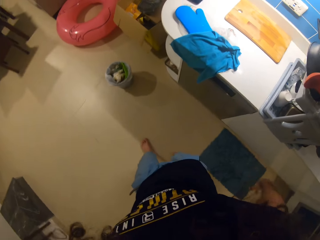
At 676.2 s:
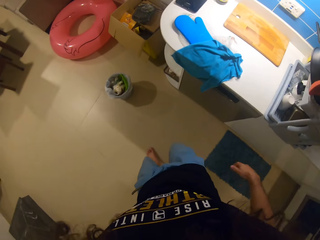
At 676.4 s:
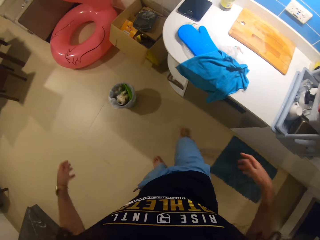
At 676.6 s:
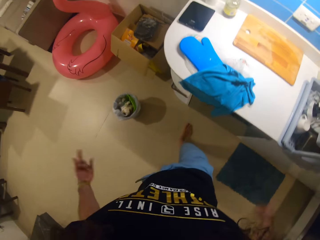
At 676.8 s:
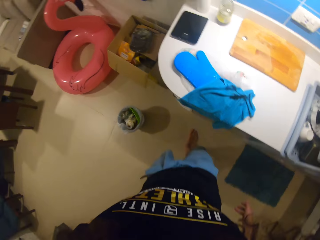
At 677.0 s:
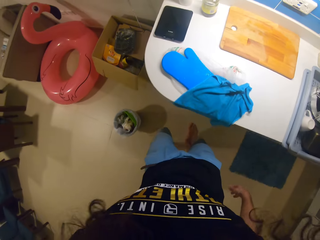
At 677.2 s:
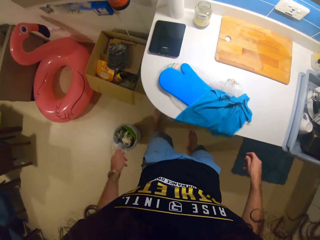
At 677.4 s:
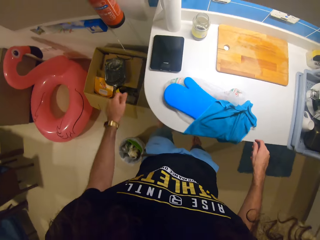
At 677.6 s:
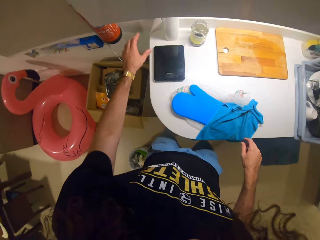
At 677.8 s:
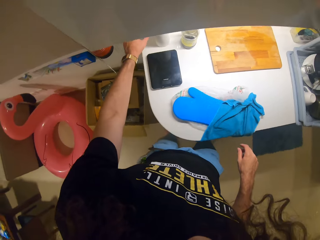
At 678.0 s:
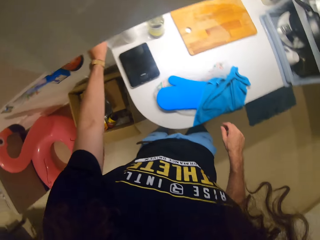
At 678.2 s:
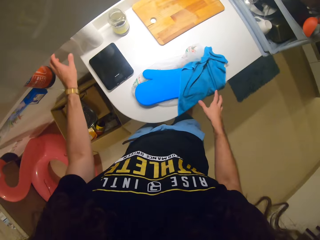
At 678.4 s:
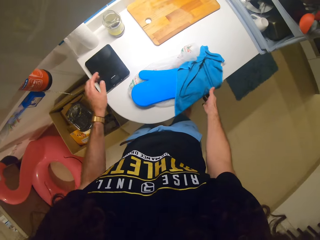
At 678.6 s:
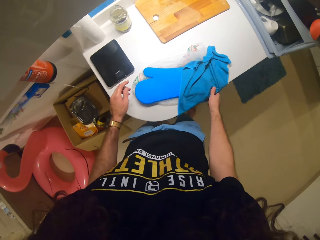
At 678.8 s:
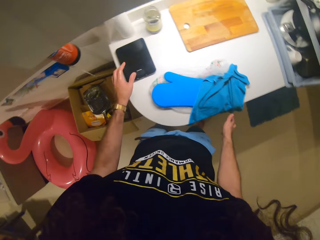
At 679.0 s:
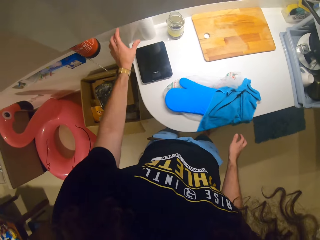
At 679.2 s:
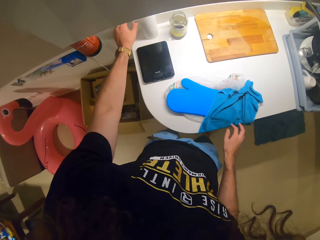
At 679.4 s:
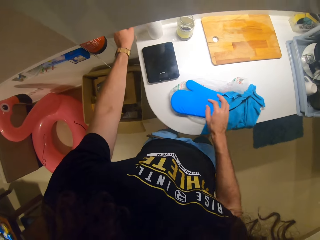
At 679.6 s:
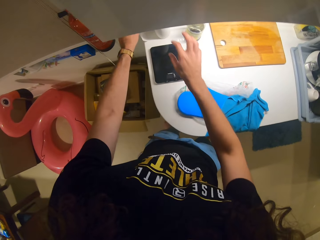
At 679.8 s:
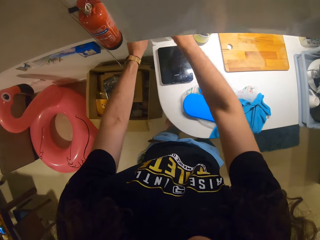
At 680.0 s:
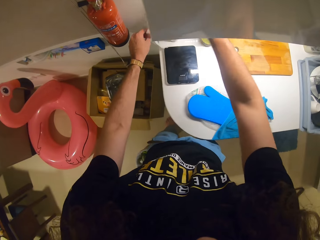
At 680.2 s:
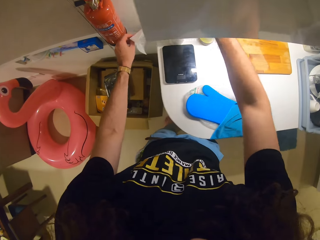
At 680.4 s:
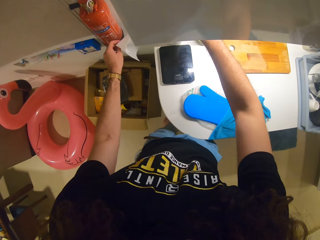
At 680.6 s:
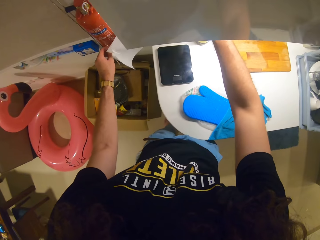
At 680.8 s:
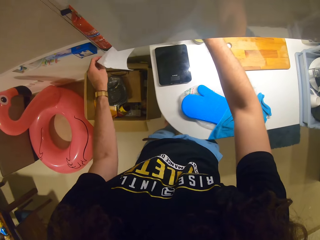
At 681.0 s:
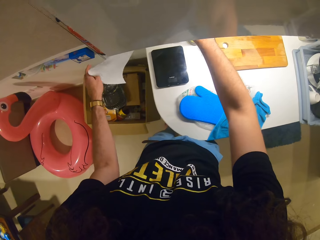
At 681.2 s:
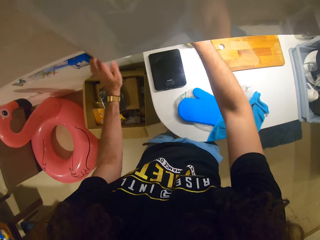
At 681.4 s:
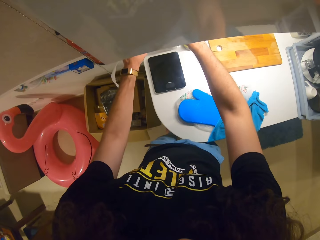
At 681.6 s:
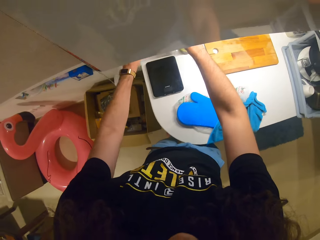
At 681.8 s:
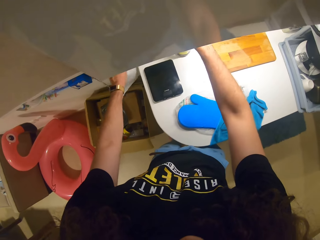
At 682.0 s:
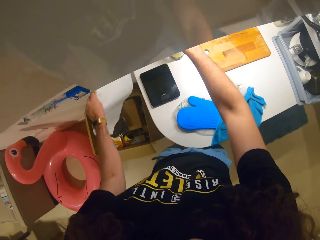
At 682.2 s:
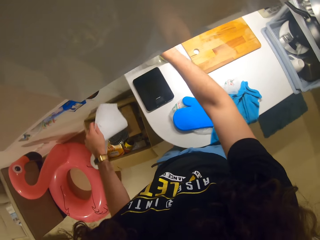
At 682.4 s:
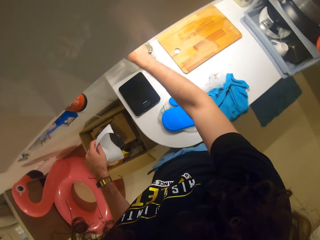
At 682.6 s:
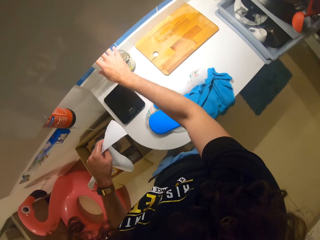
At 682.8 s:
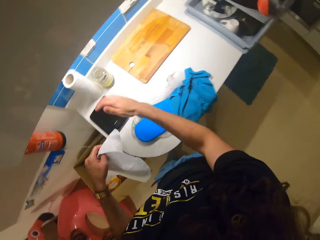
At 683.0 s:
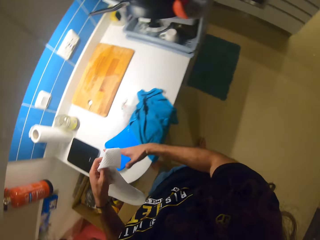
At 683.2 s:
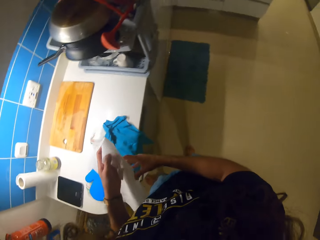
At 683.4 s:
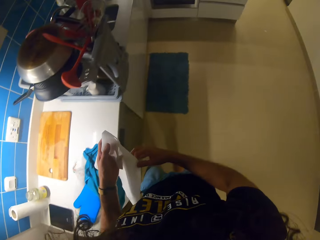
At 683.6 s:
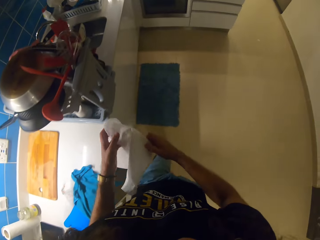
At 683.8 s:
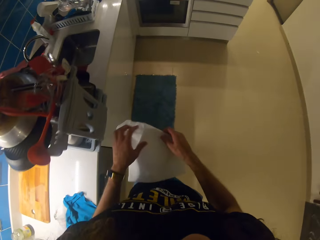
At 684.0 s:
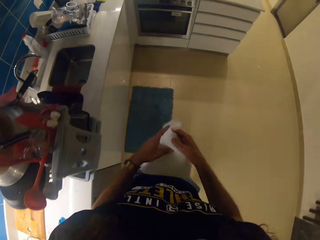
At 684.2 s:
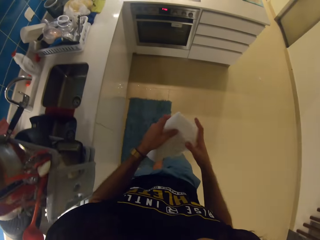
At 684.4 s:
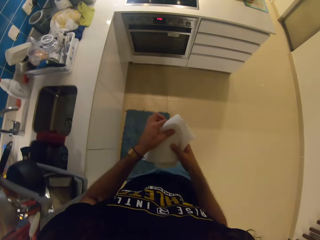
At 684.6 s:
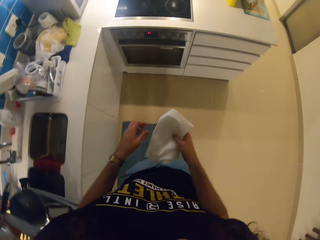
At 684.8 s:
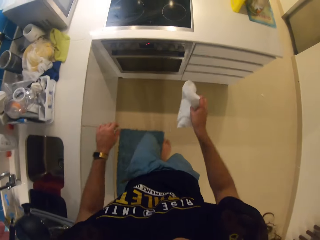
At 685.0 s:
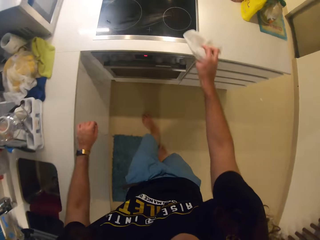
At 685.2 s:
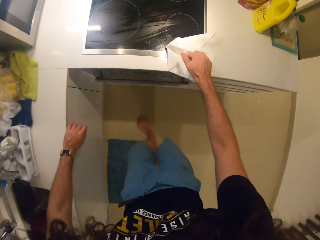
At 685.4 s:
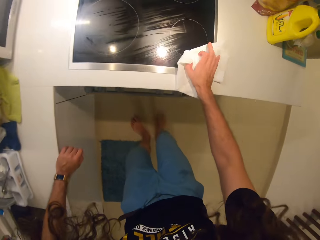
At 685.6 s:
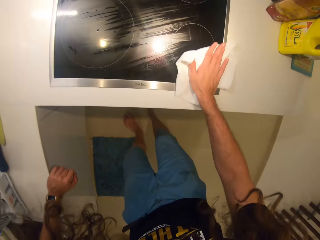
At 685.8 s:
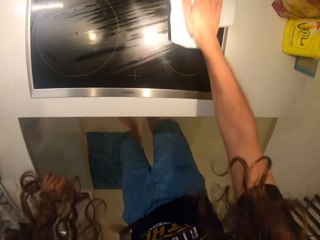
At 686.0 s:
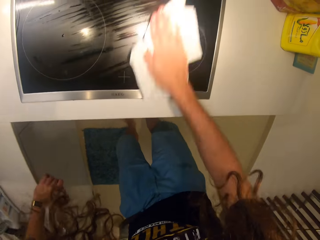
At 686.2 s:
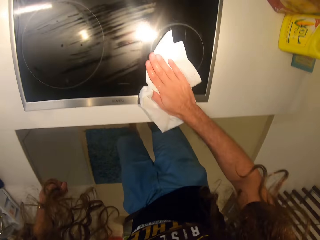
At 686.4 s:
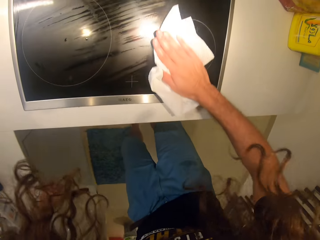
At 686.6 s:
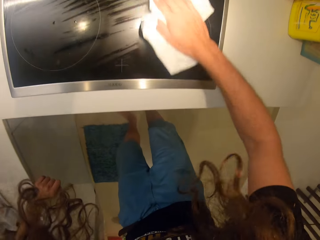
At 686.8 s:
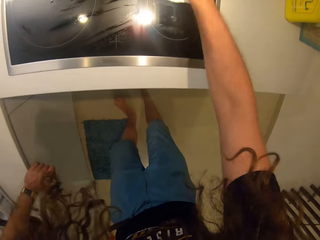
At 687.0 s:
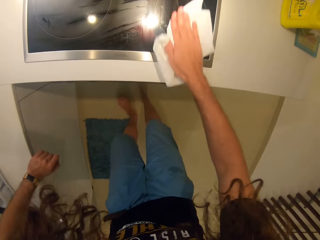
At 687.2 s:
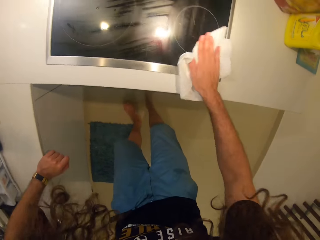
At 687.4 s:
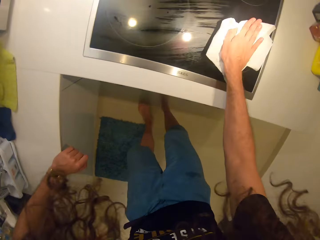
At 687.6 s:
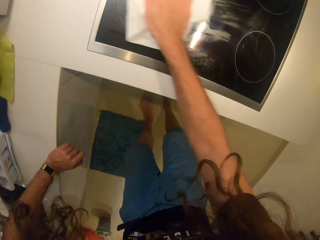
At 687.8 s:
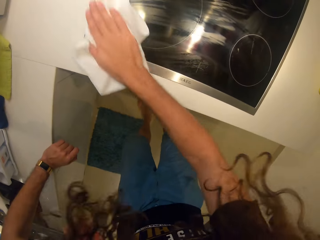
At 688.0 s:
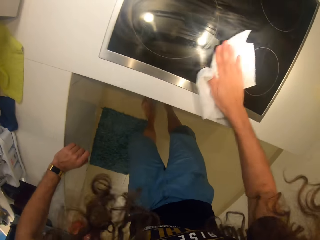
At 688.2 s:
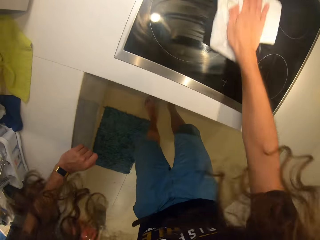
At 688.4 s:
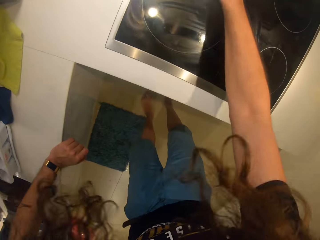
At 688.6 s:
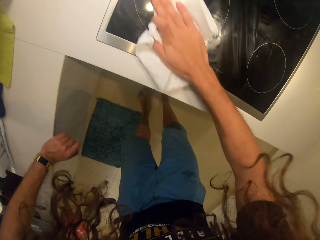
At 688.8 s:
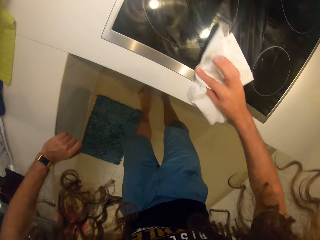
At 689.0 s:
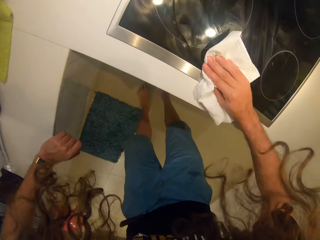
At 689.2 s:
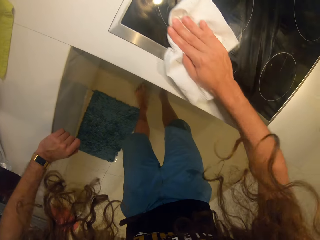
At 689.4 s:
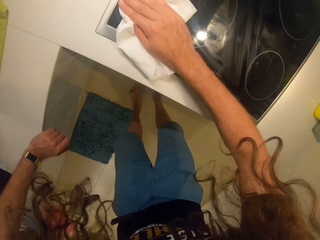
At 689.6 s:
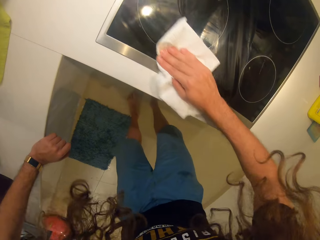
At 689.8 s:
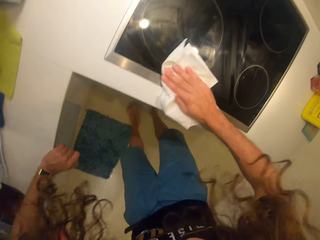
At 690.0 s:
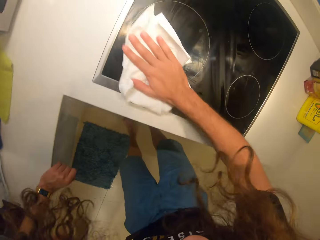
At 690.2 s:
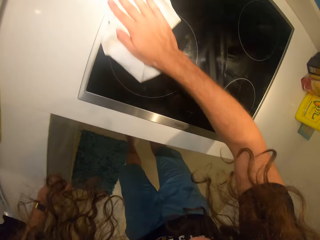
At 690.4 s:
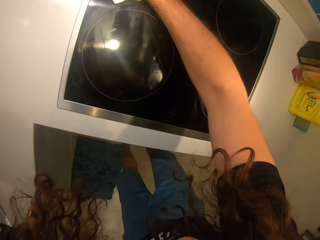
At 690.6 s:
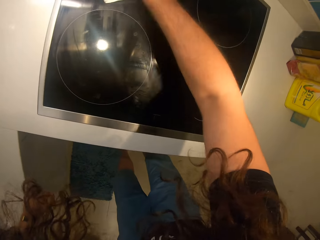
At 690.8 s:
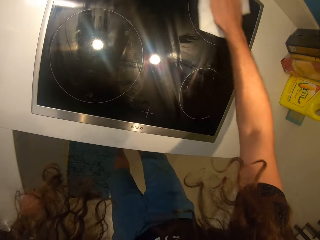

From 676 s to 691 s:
The camera wearer takes a tissue from its roll. They cut a piece of paper towel from the roll. They wipe the cooker glass cover with the tissue.

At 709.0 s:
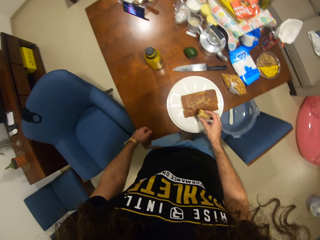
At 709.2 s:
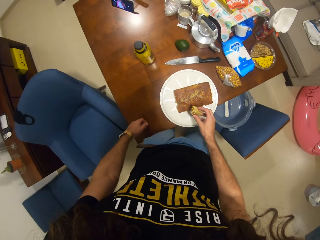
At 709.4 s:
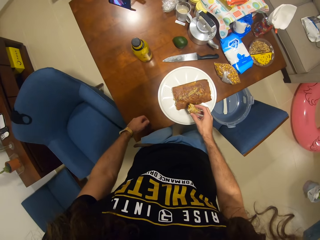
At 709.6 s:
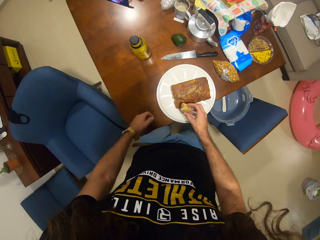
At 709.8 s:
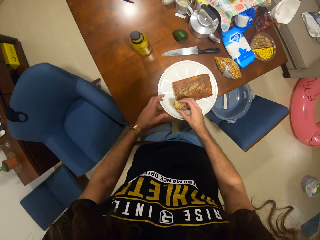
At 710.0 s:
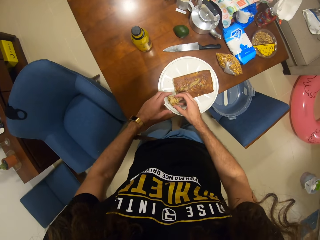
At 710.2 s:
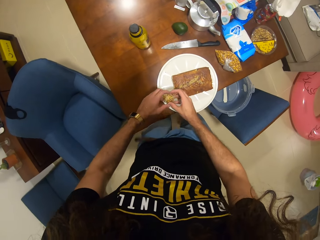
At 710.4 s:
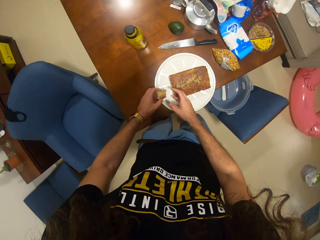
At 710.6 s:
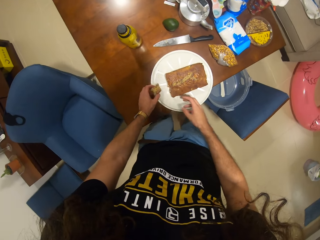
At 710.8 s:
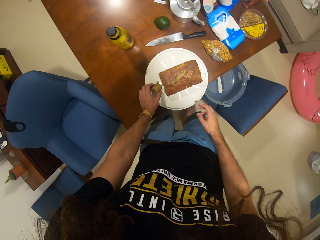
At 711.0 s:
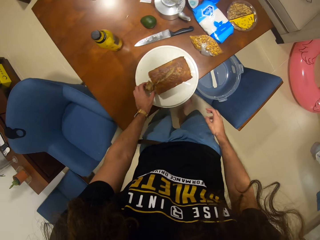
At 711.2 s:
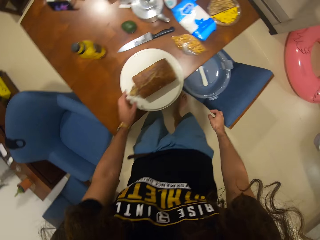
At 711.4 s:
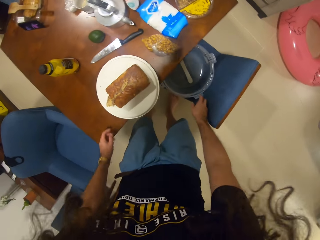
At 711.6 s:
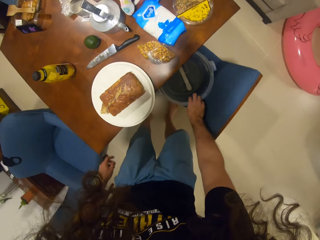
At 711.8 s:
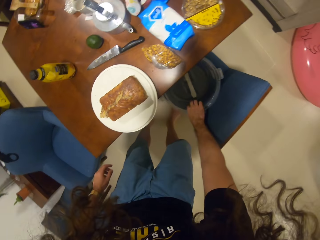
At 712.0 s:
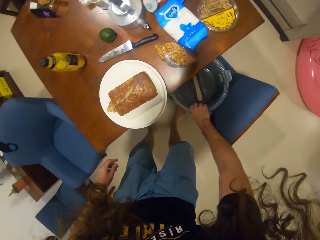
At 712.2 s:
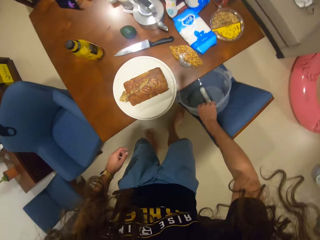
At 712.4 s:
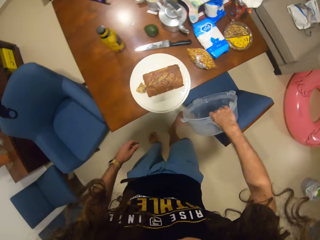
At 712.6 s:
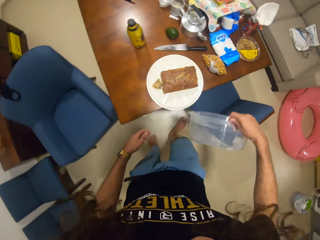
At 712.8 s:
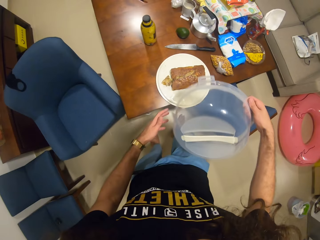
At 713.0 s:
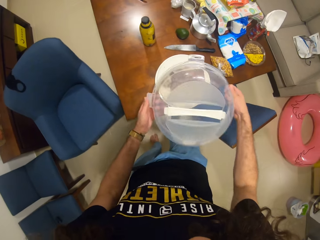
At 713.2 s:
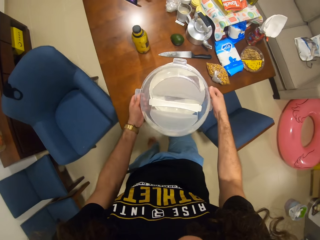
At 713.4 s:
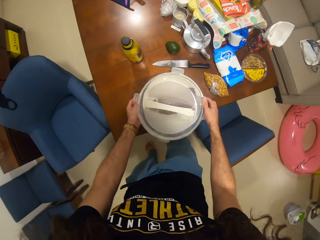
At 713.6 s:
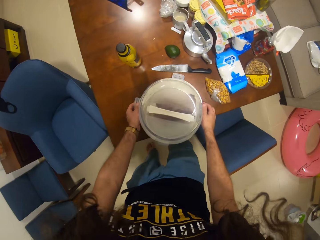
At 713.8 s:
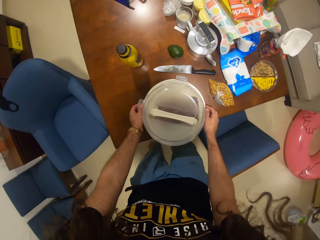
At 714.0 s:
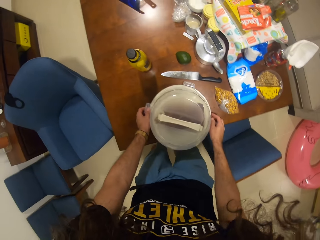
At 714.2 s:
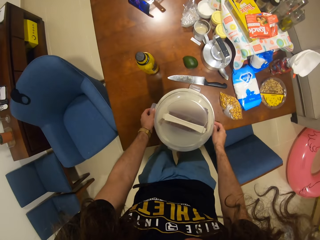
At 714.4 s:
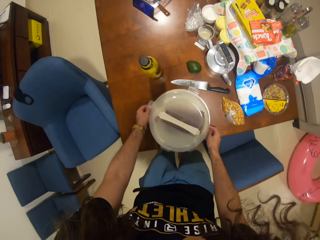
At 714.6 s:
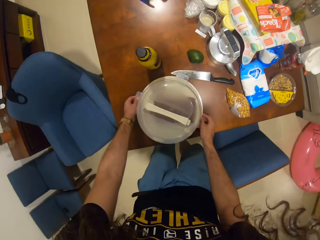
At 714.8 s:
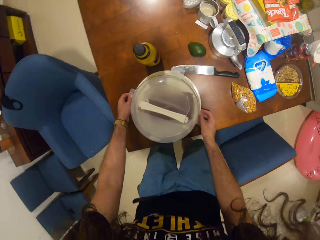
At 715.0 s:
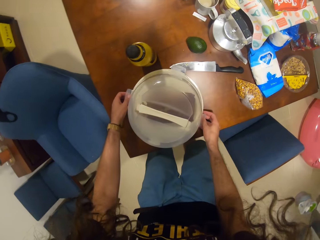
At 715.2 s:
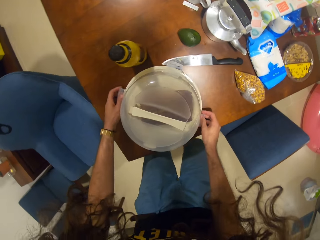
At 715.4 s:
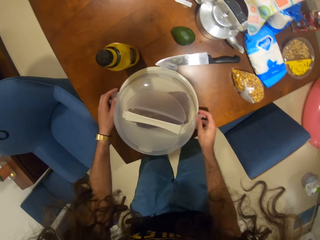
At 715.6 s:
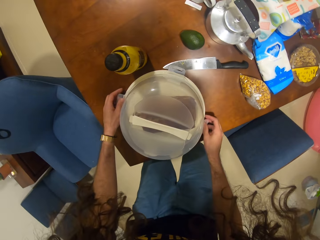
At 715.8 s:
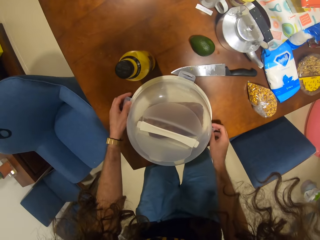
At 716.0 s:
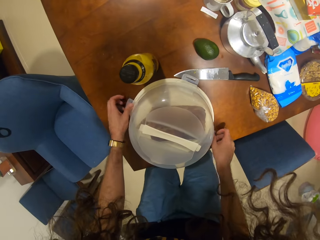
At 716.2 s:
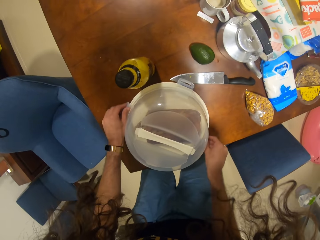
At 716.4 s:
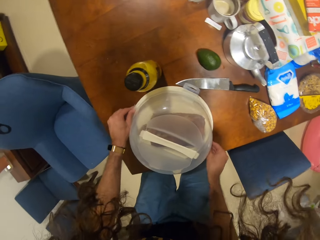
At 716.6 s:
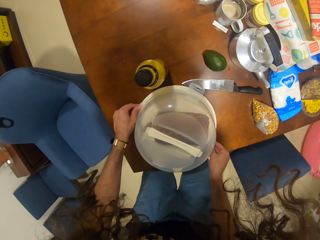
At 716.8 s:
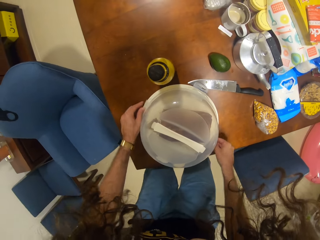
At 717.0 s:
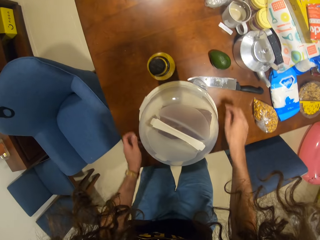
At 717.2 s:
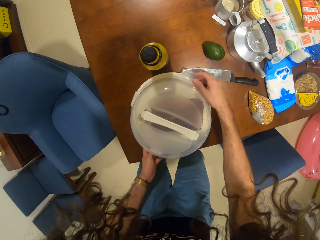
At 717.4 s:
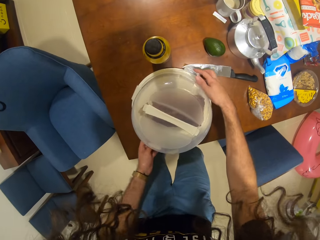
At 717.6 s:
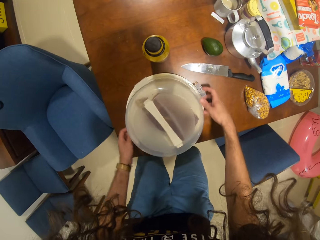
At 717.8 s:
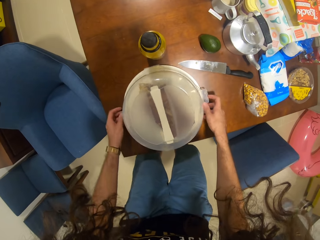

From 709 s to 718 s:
The camera wearer puts the snack on the plate. She picks up a lid with her right hand. She covers the snack on the plate with the lid.
